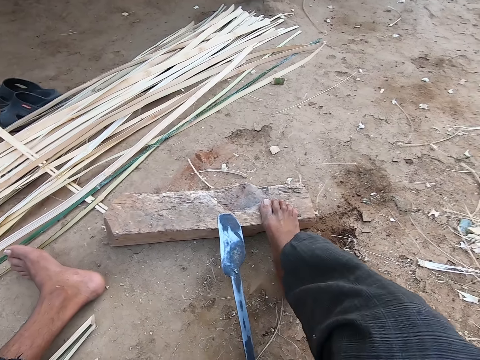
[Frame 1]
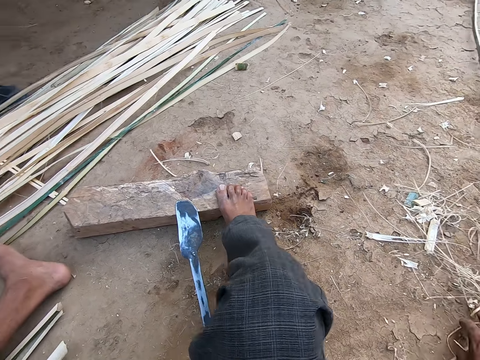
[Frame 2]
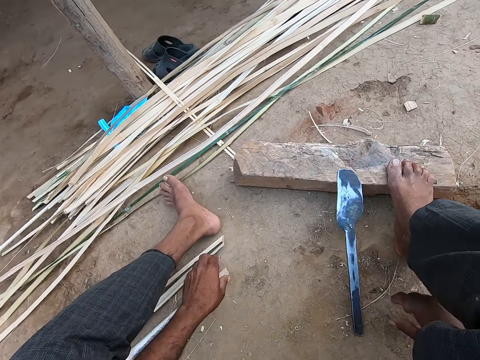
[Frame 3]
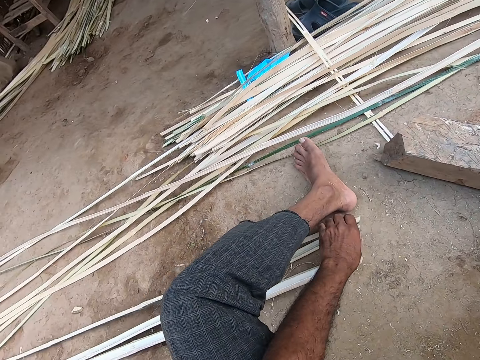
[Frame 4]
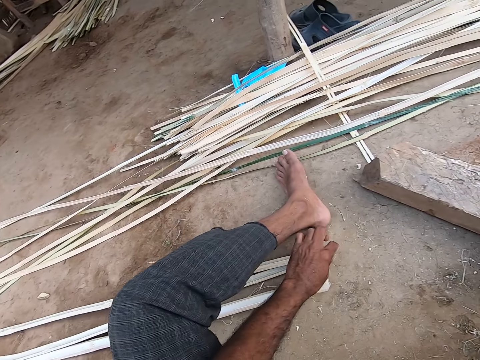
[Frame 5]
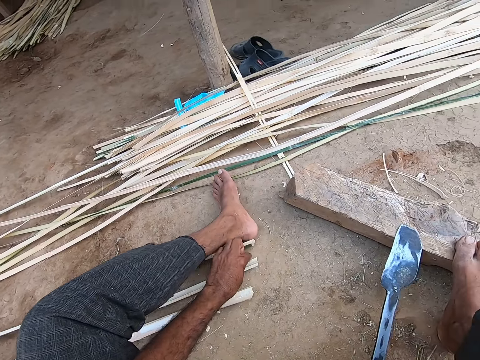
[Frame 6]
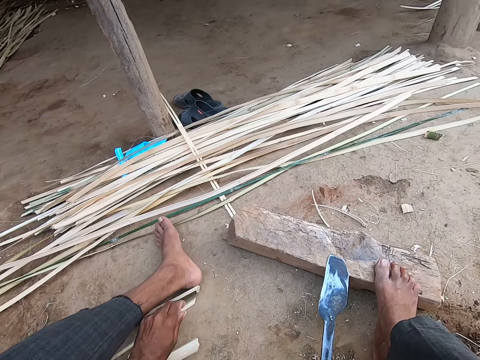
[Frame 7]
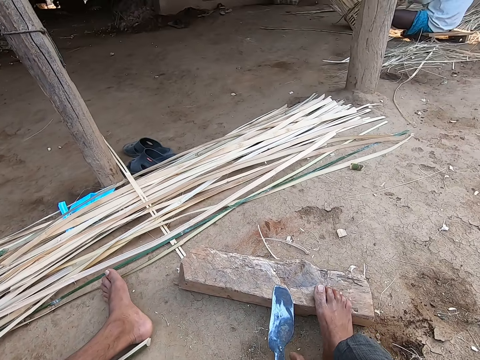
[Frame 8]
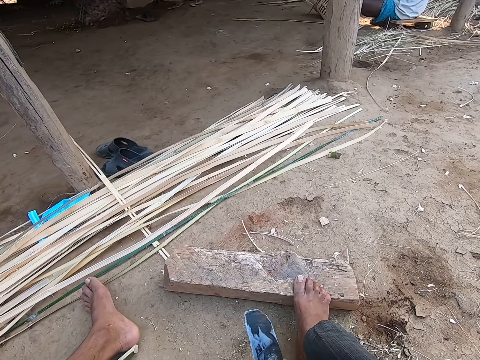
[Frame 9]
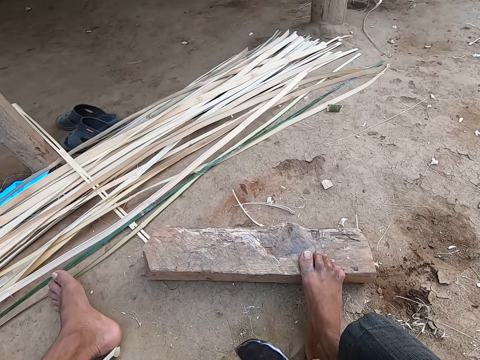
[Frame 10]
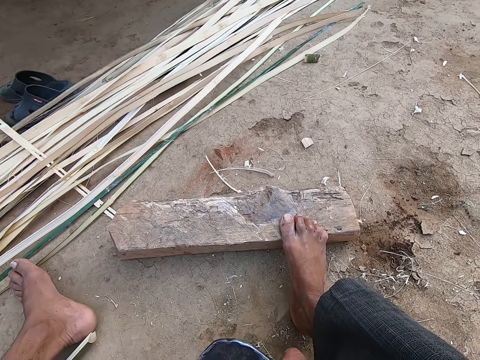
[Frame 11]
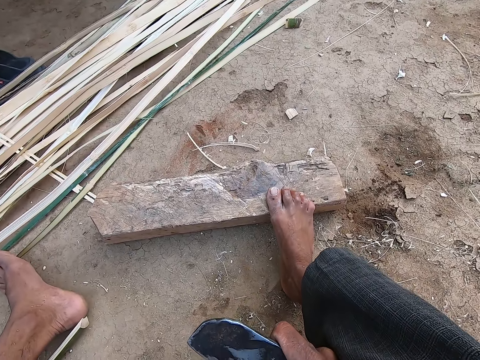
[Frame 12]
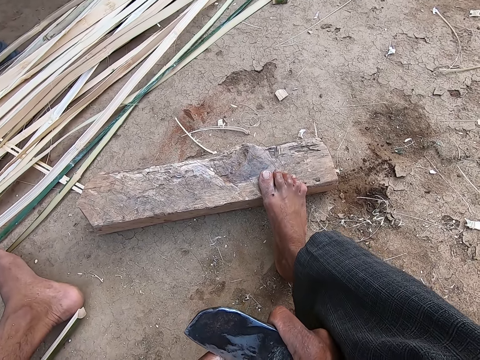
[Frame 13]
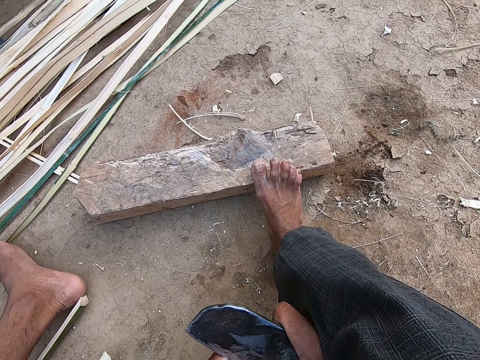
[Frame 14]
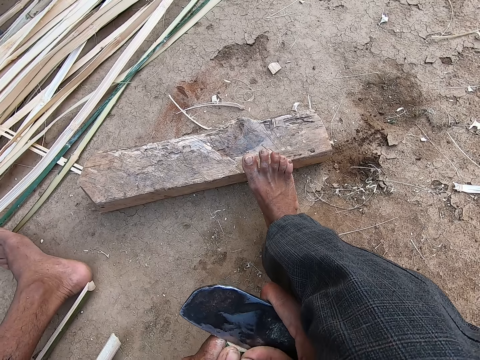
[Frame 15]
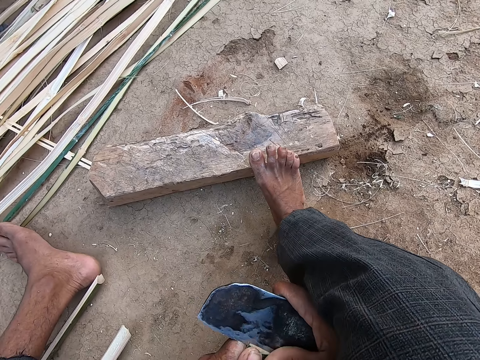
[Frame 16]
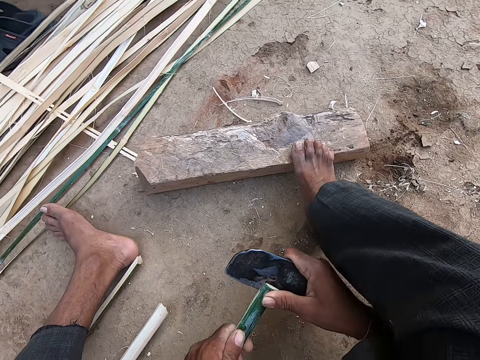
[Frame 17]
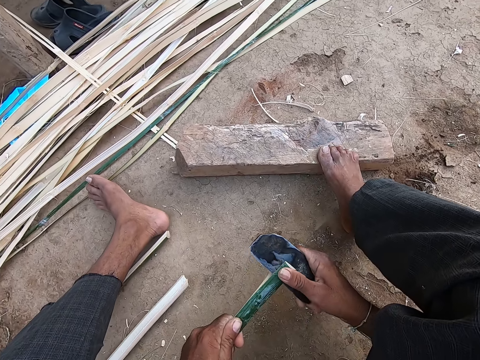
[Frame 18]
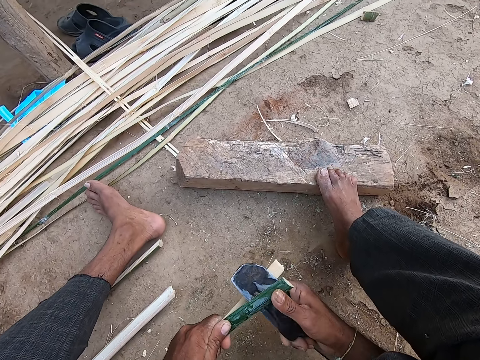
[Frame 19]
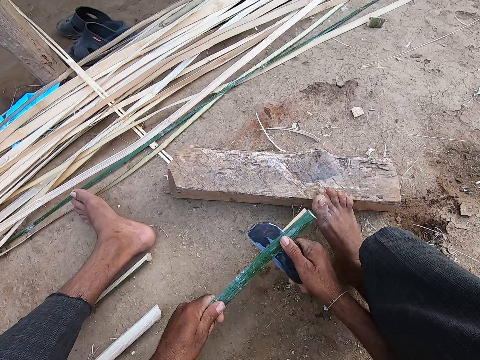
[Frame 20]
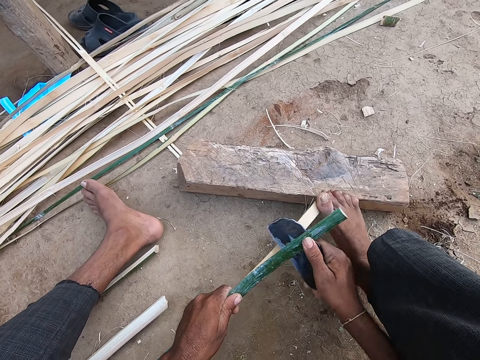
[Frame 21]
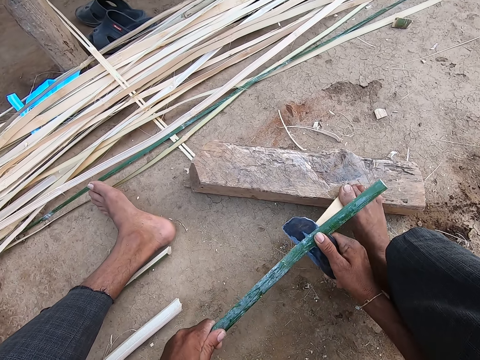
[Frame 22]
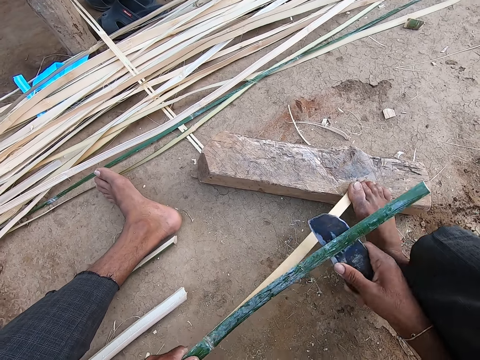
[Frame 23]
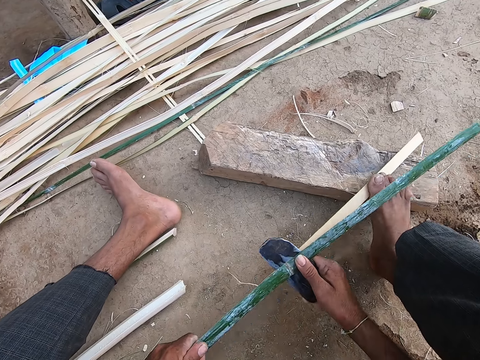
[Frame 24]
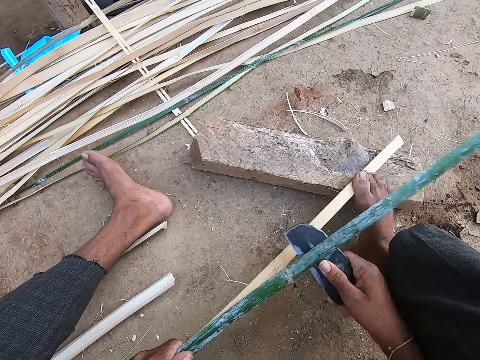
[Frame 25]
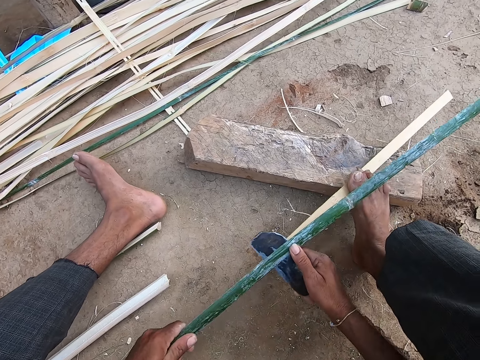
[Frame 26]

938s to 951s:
The camera wearer moves his hands. He holds the cedar bark. He moves canes on the ground with his left hand. He picks up a cane from the ground with his left hand. He picks up the knife from the plank on the ground with his right hand. He splits the cane with the knife in his right hand.

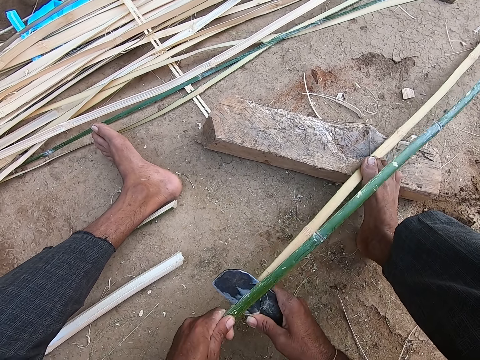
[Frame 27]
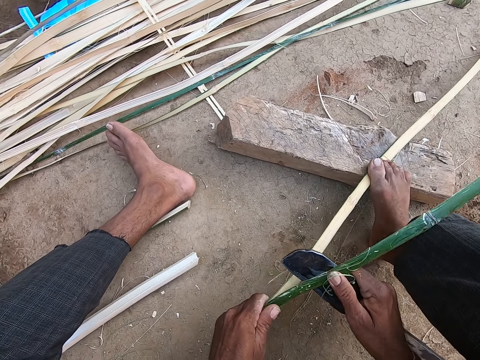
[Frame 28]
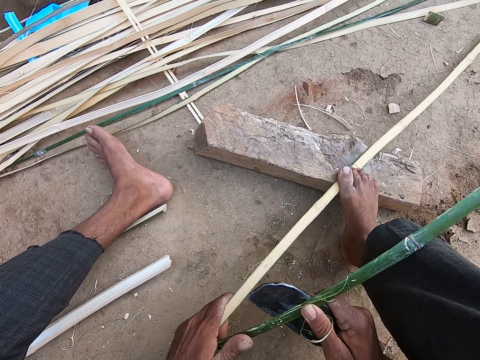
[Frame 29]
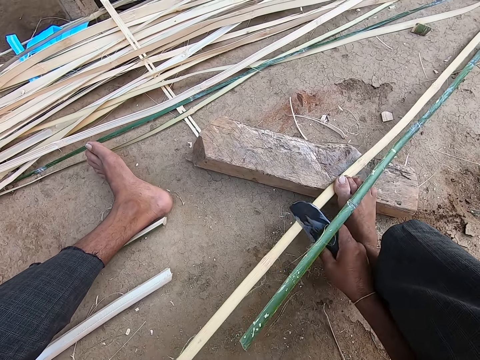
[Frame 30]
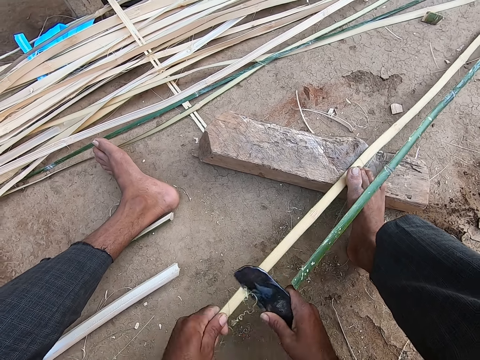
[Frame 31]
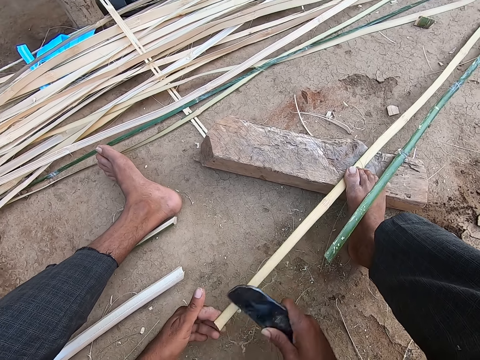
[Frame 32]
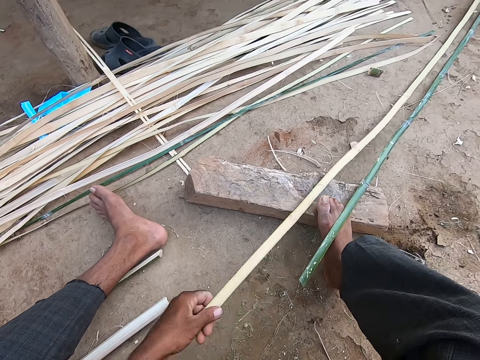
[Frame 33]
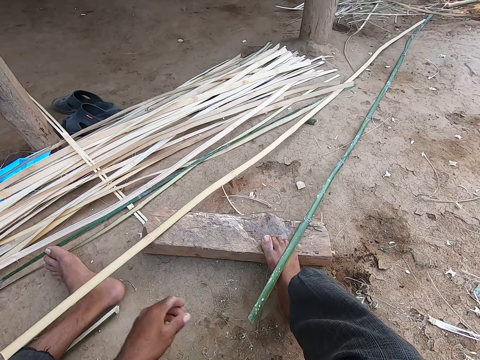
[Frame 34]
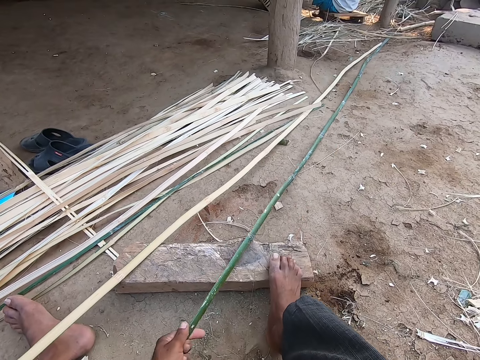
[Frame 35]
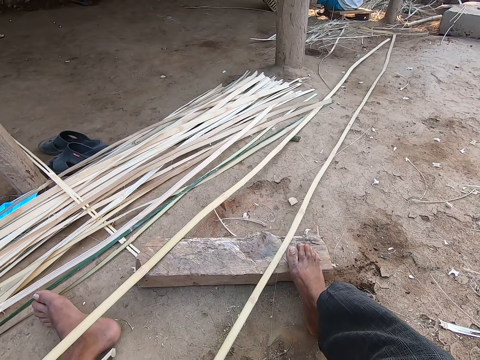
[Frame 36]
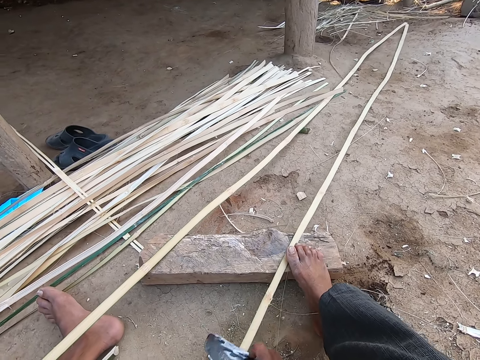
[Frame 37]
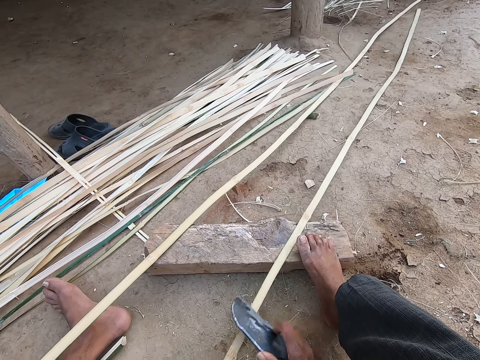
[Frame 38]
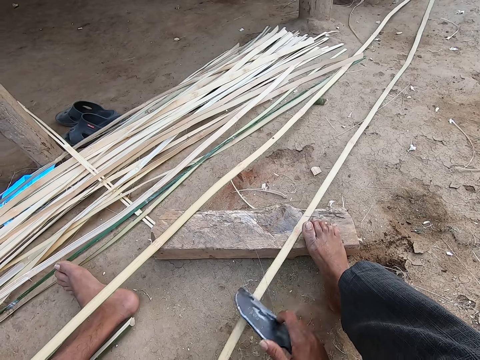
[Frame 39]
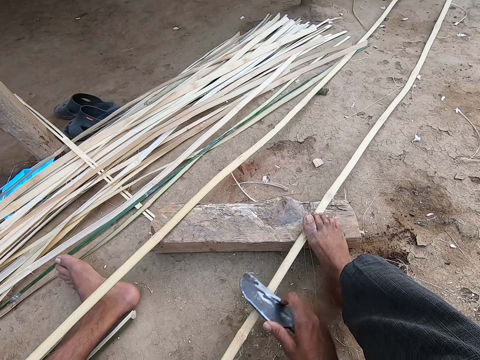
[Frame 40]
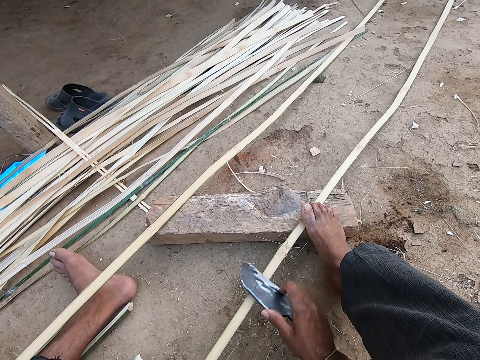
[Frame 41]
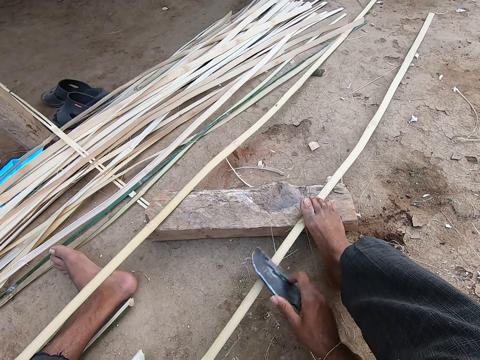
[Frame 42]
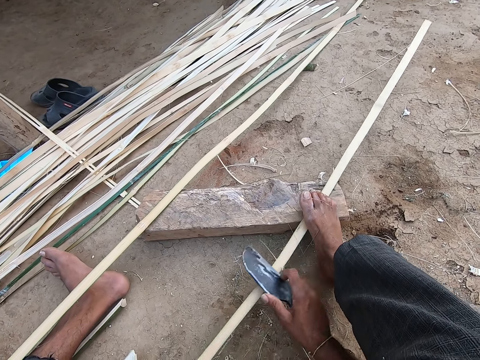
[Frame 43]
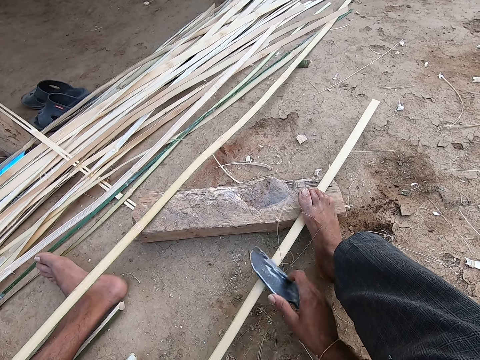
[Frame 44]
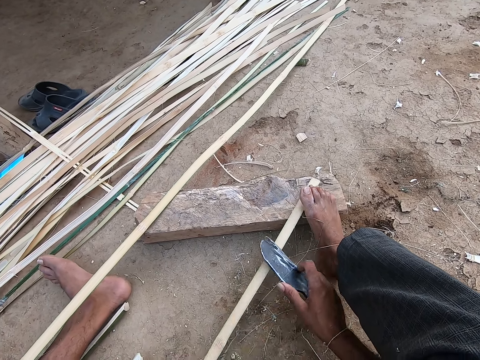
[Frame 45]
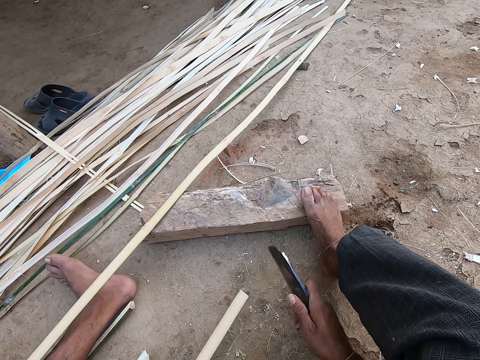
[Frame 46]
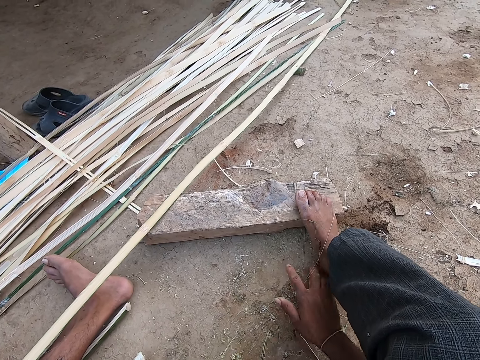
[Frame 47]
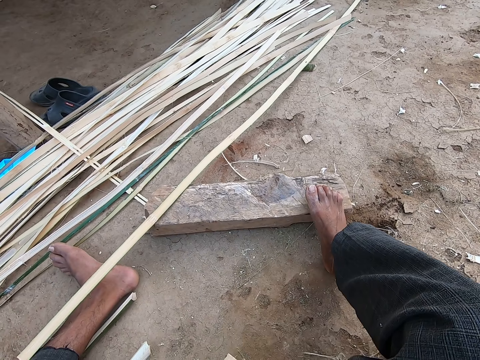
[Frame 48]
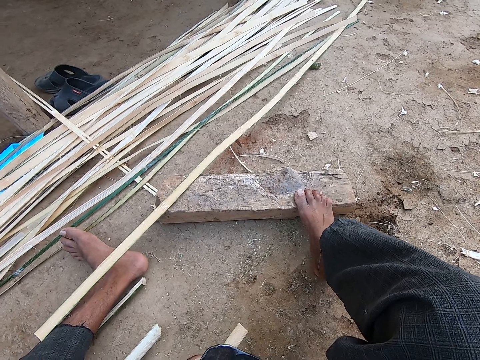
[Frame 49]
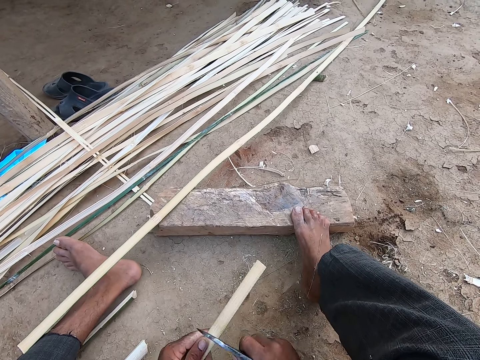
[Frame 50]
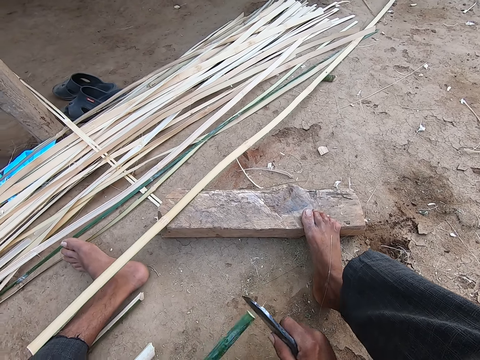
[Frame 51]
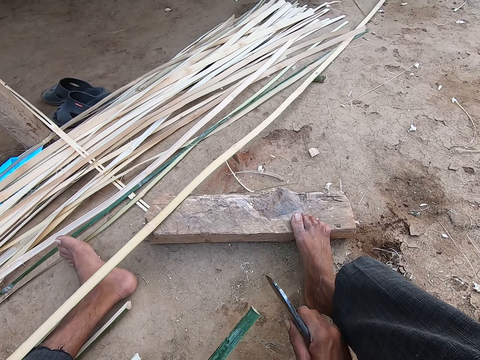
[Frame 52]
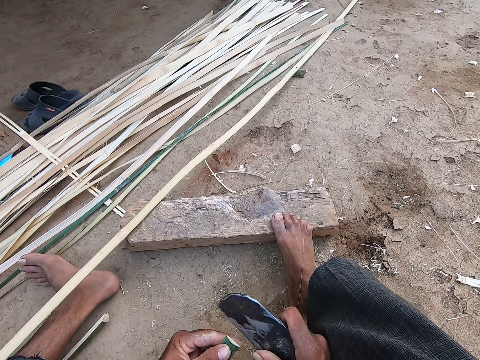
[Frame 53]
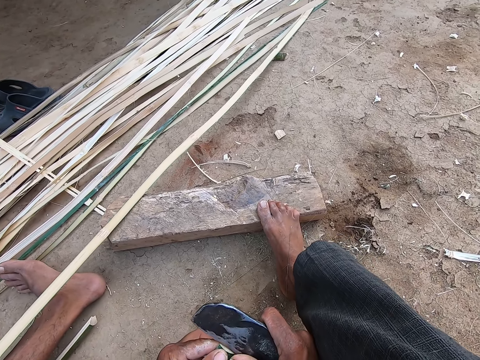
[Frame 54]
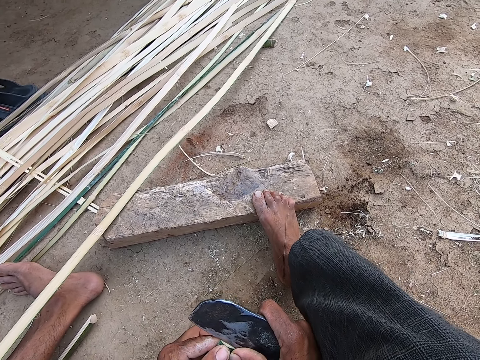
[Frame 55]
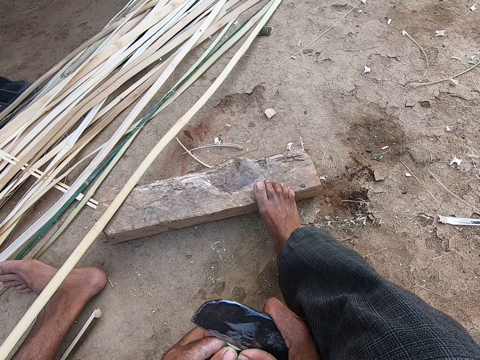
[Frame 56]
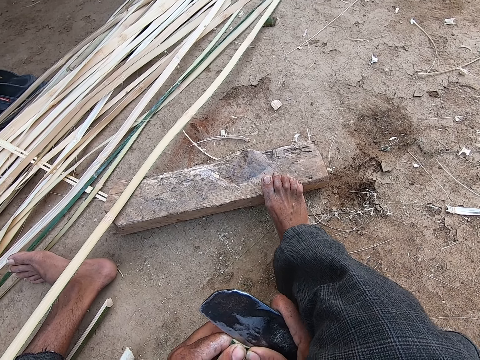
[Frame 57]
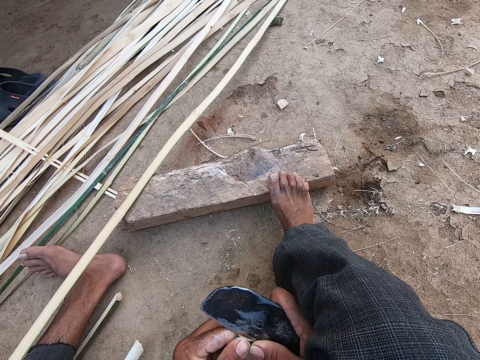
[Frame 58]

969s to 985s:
The camera wearer scrapes the cane with the knife in his right hand. He places the cane on his leg with his left hand. He pulls the cane with his left hand. He removes peelings. He scrapes the cane with the knife in his right hand. He splits the cane with the knife in his right hand.
